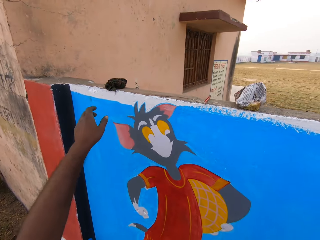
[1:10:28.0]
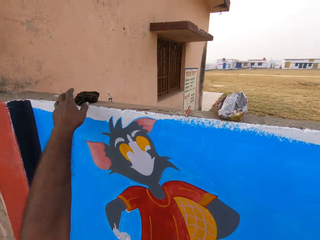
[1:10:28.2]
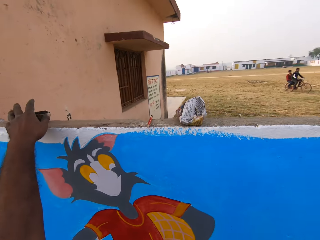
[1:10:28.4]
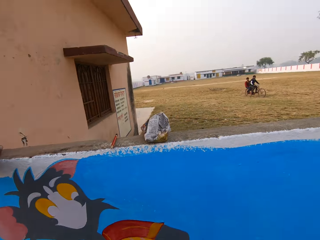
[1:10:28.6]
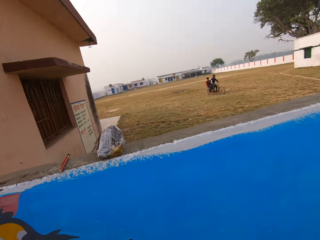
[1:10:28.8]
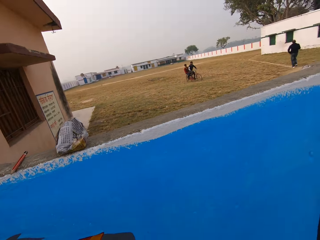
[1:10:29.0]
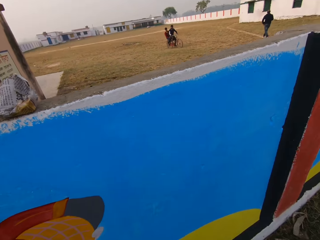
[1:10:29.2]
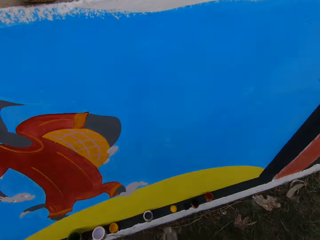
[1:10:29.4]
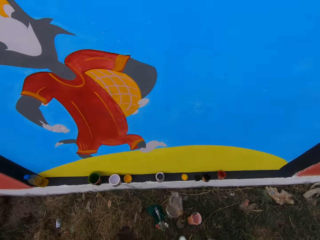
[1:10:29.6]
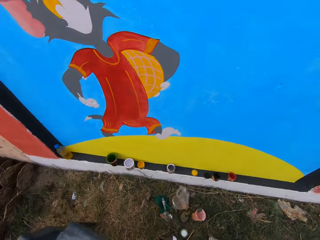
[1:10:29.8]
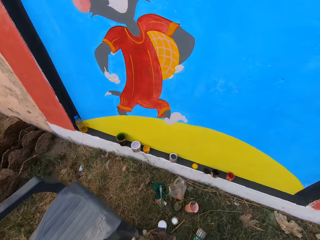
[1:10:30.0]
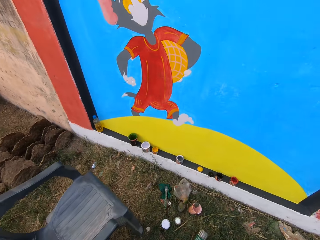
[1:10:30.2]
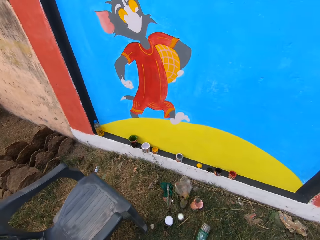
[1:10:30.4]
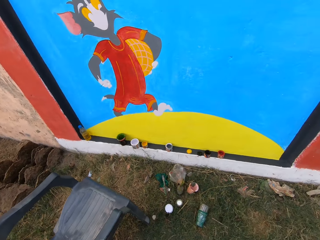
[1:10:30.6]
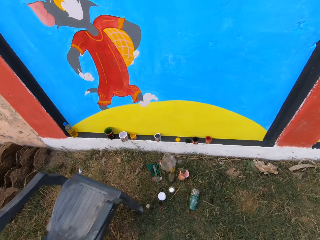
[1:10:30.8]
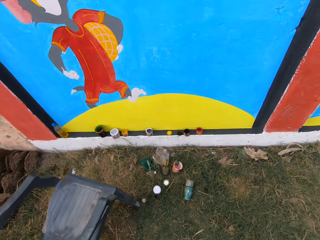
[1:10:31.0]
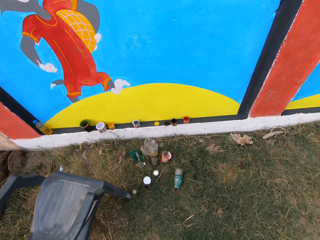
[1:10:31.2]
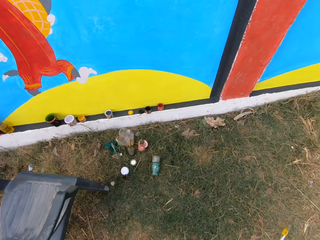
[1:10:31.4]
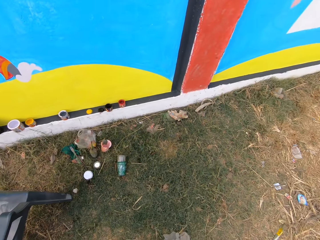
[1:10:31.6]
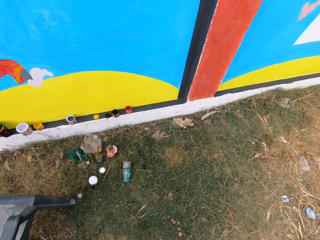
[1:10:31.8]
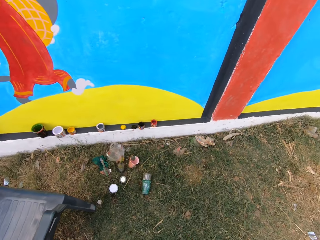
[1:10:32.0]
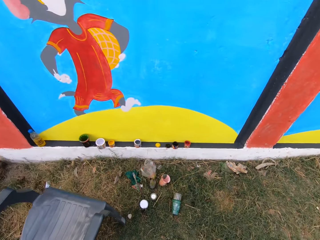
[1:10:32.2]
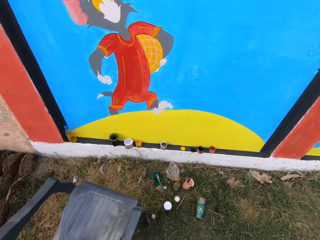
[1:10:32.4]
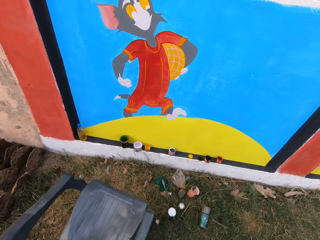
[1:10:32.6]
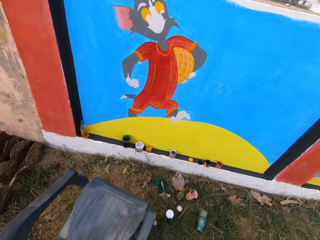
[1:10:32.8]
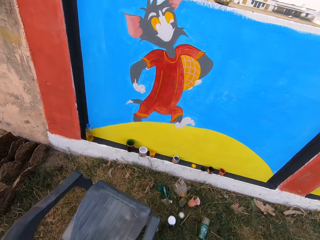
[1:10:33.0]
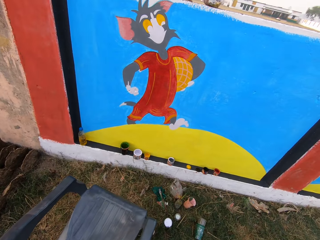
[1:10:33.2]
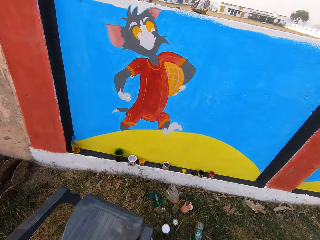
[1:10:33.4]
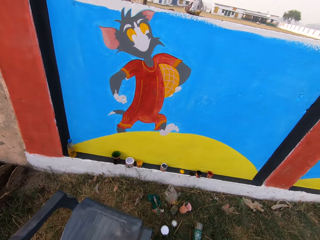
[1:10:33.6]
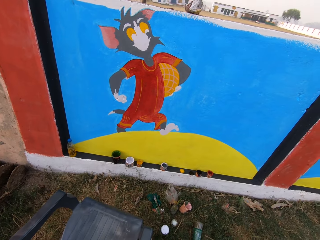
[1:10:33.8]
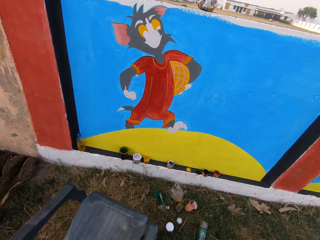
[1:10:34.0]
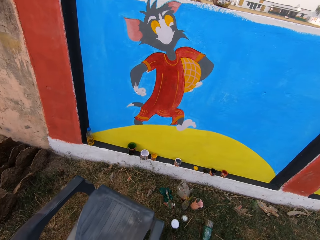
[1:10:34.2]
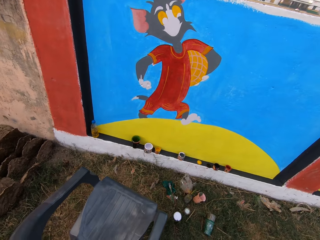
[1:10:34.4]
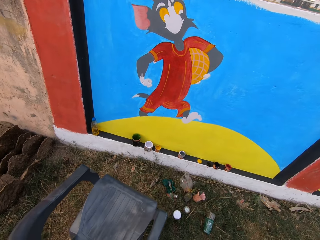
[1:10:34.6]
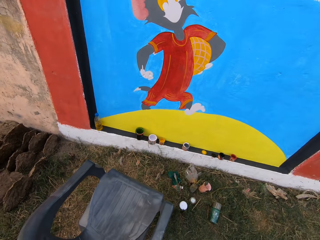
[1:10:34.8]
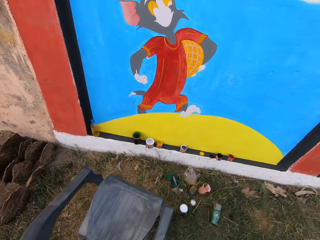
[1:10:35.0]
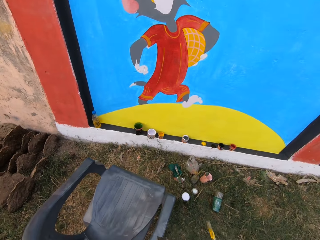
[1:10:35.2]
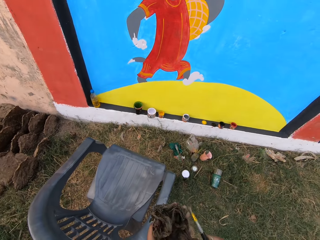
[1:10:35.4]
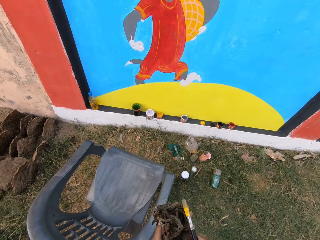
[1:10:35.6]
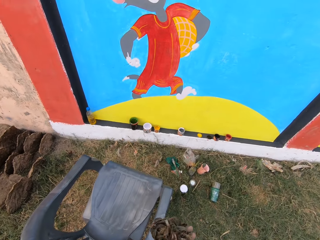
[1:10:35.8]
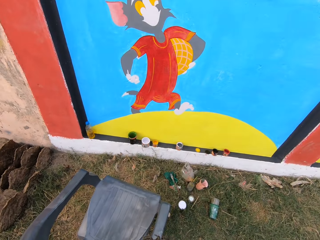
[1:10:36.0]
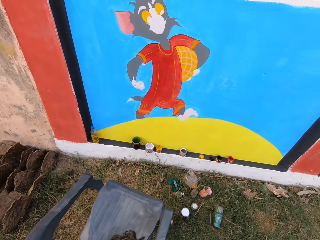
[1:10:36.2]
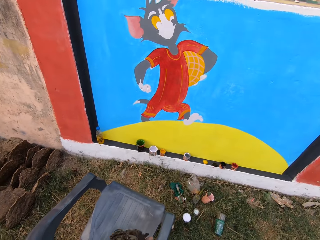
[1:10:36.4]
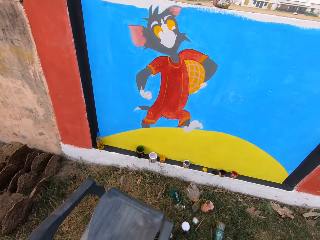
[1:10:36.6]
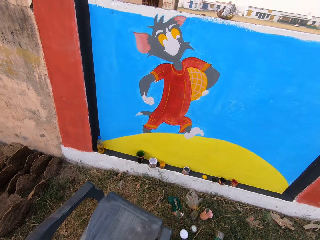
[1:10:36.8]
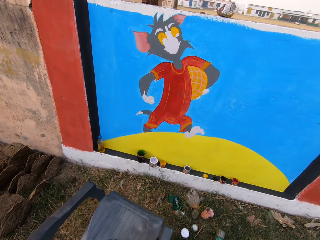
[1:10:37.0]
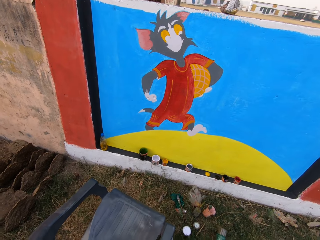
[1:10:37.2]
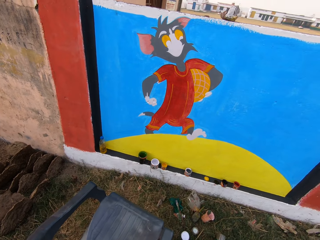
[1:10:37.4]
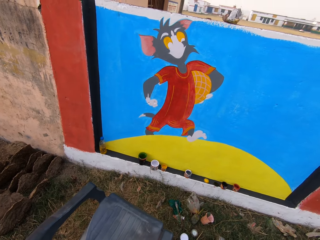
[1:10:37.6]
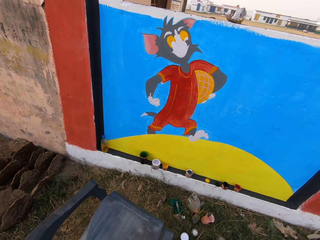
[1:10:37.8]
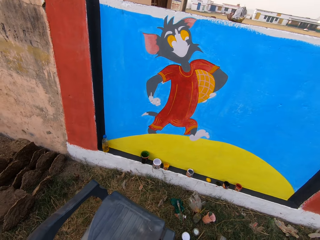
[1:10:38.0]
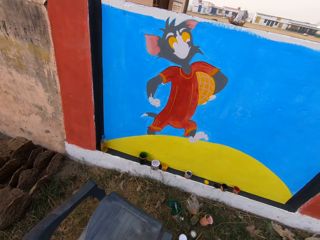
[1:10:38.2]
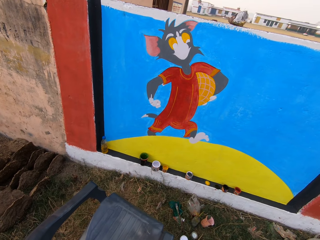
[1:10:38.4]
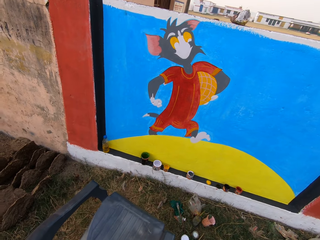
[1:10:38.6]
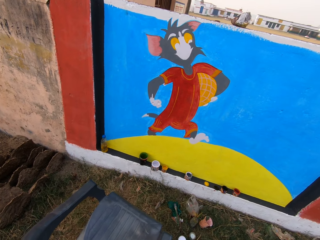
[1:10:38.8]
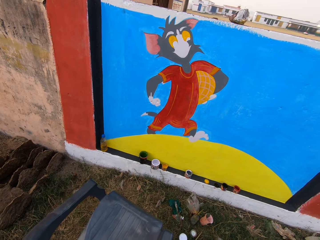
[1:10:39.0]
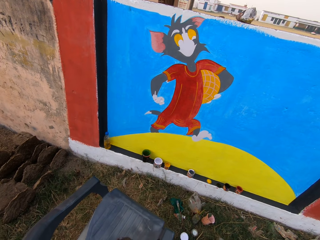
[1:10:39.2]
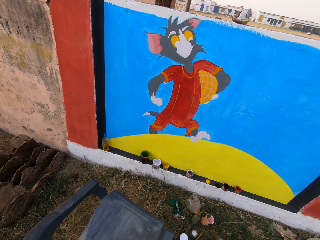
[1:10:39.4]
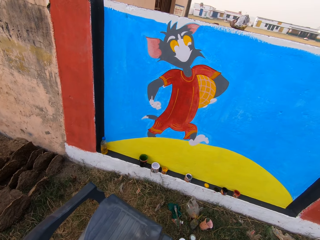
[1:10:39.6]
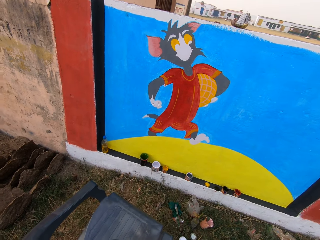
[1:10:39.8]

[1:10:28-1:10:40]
The camera wearer picks up a rag on the wall with his left hand. He looks around the ground. He cleans the black brush with the rag in his left hand.

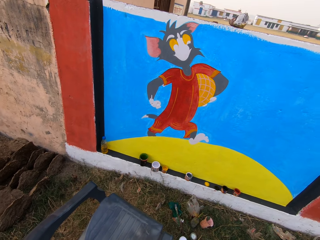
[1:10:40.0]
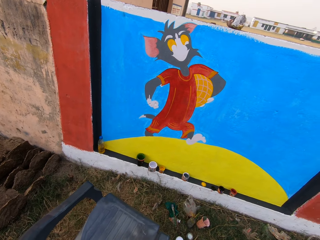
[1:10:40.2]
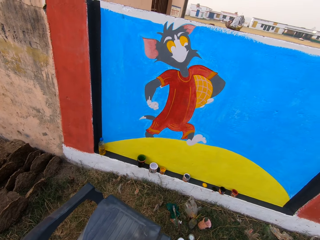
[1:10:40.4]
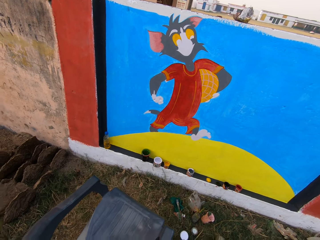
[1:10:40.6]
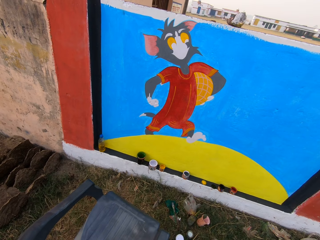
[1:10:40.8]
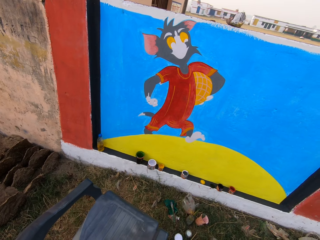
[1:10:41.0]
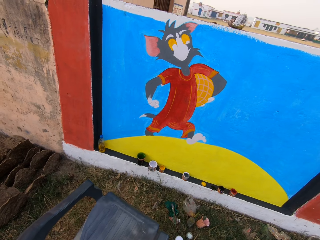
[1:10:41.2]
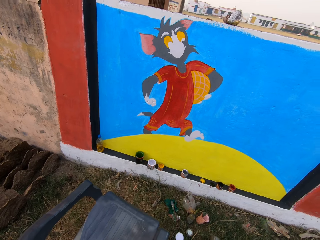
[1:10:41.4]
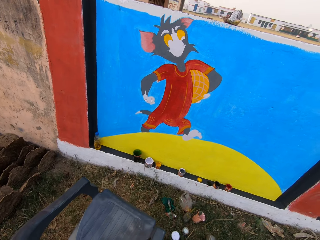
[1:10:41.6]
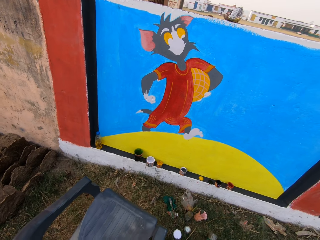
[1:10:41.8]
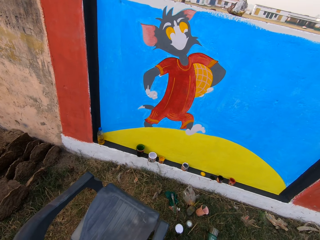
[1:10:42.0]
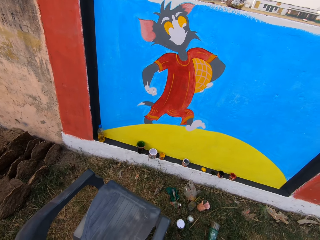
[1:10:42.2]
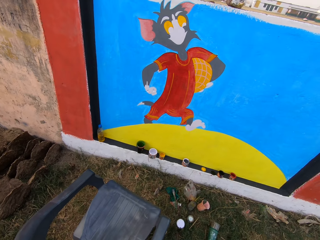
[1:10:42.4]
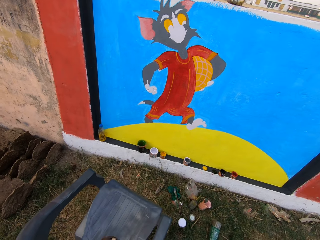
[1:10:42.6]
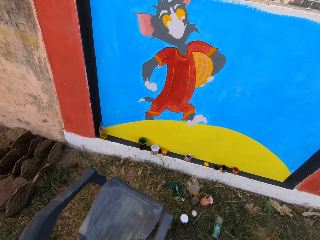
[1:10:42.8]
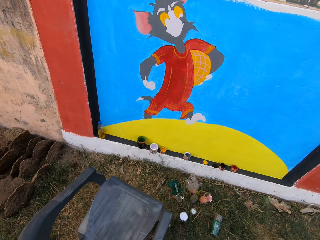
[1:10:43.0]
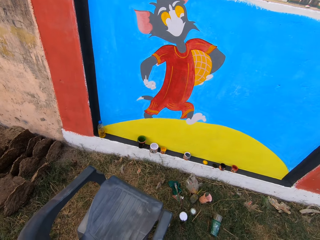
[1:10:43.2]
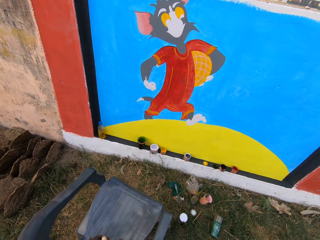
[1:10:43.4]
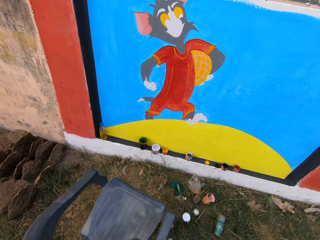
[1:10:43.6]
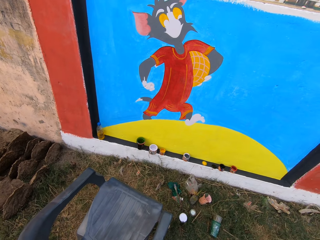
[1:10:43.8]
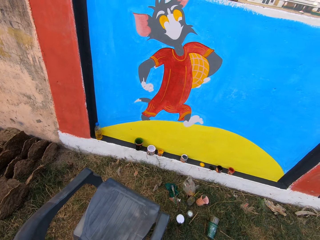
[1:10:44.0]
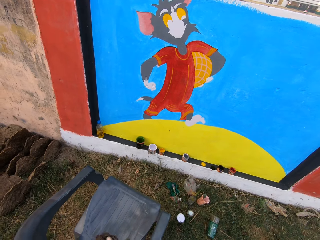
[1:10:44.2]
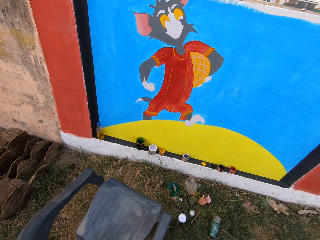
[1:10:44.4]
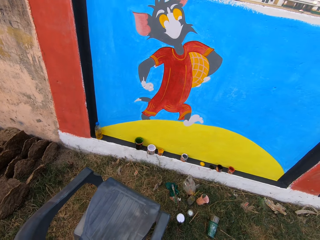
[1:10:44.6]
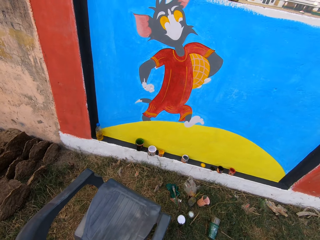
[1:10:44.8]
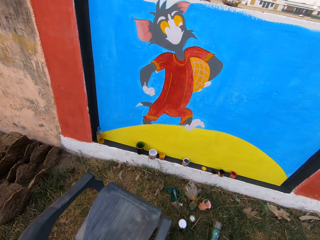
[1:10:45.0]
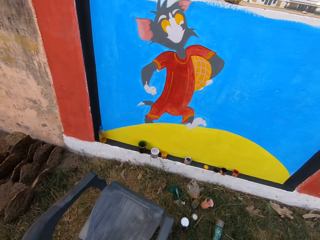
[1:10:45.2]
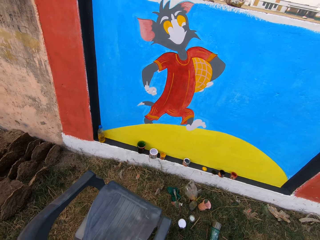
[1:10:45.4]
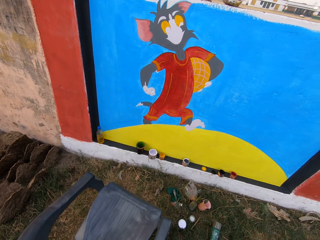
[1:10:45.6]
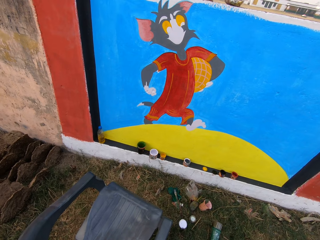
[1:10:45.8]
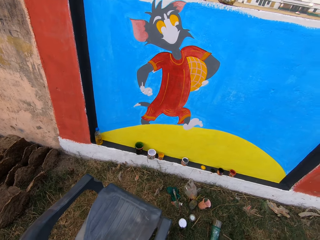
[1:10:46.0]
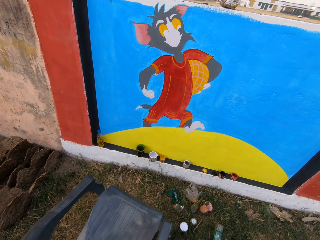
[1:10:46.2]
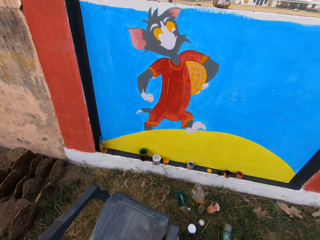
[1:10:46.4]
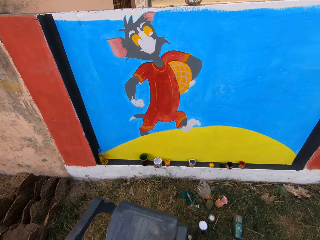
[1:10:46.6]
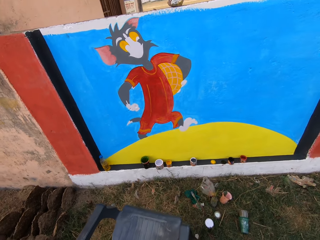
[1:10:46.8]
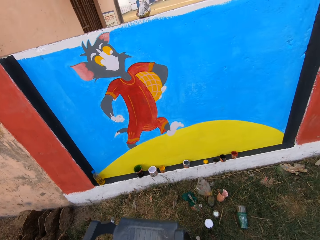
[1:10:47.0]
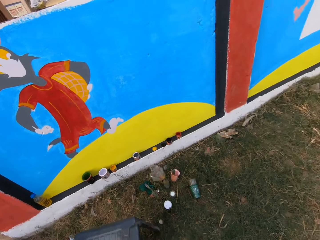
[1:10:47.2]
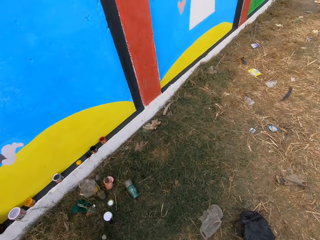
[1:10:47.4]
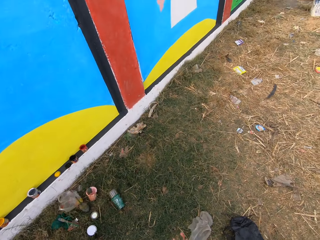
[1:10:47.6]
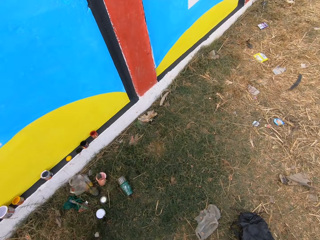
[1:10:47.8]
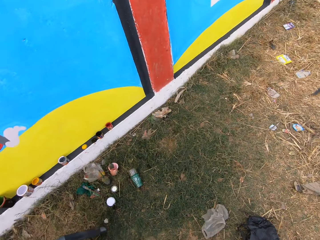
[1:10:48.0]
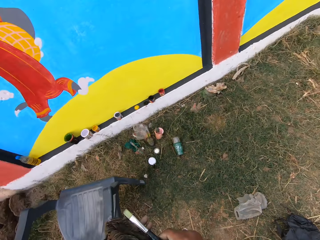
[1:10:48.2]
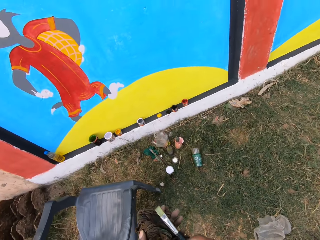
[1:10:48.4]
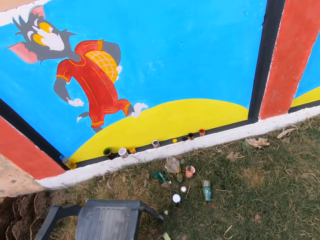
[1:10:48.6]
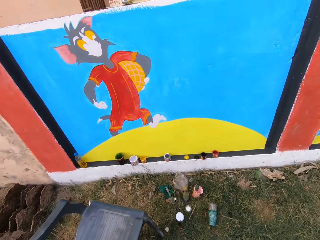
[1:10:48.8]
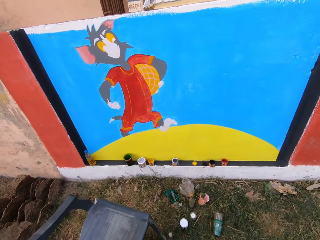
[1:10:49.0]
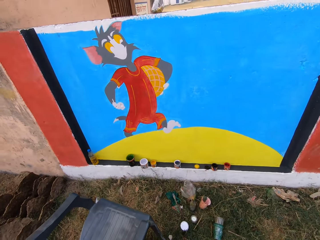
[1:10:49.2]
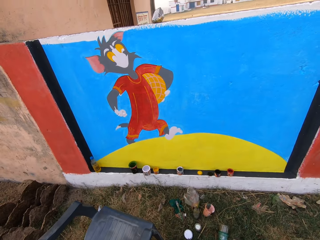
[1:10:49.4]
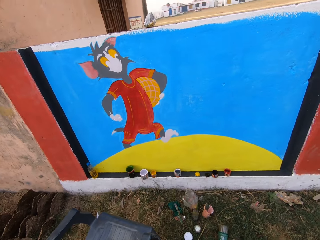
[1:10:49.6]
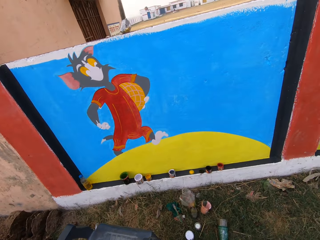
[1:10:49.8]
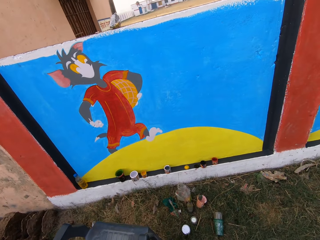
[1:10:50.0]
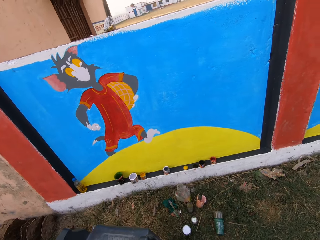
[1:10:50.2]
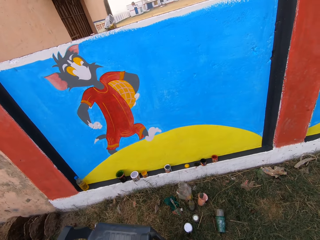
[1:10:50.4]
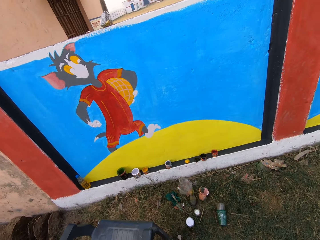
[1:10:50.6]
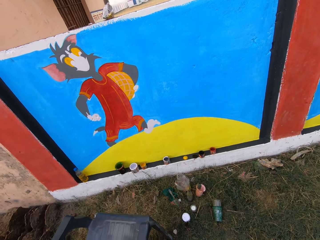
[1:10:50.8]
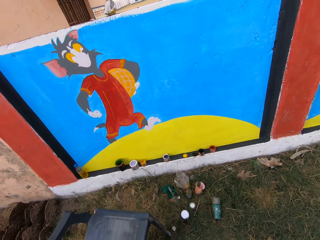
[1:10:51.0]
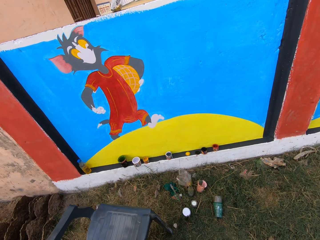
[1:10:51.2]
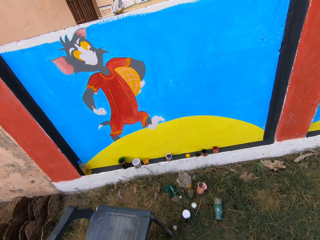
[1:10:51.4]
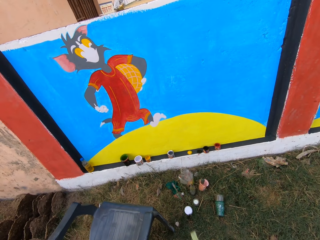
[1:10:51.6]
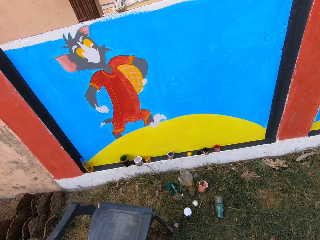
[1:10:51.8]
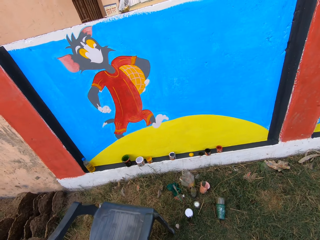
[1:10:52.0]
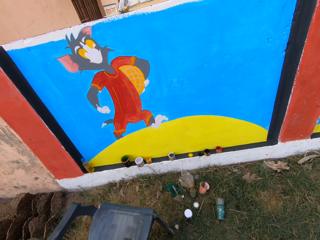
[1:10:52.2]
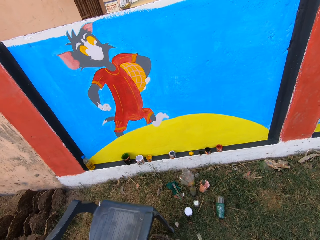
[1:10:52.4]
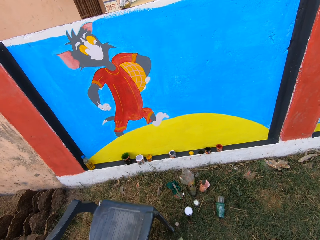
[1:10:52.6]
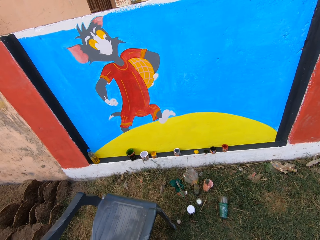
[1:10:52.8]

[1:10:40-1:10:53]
The camera wearer spits on the floor. He inspects the black painting brush in his right hand.
